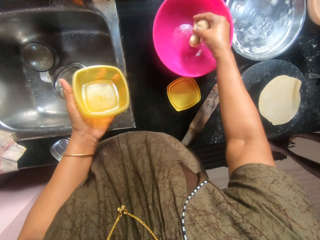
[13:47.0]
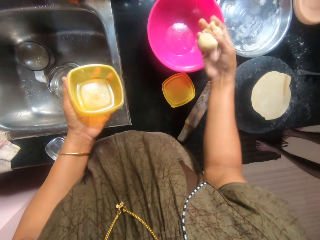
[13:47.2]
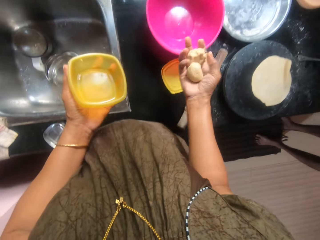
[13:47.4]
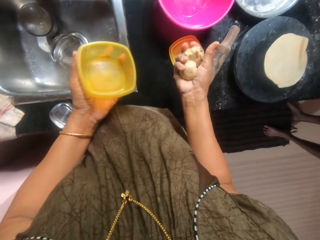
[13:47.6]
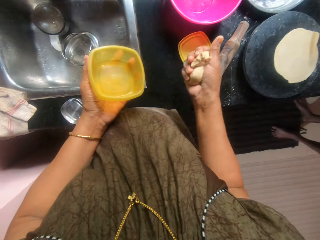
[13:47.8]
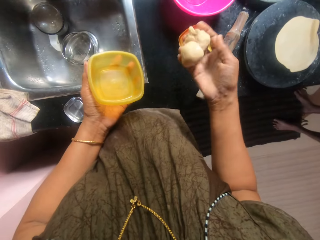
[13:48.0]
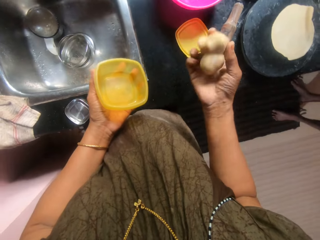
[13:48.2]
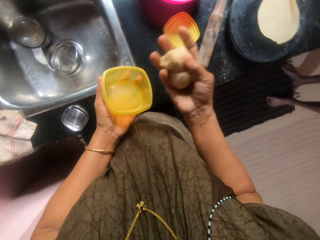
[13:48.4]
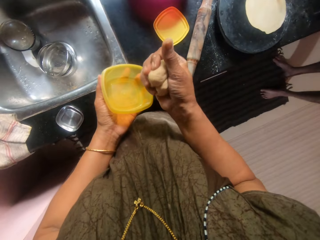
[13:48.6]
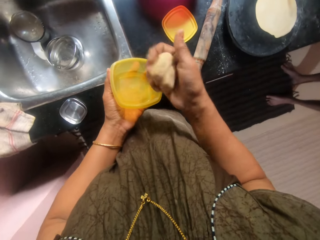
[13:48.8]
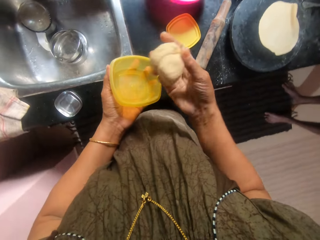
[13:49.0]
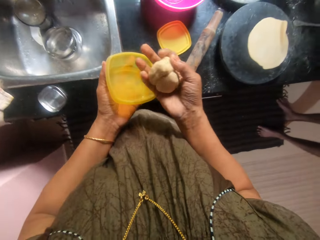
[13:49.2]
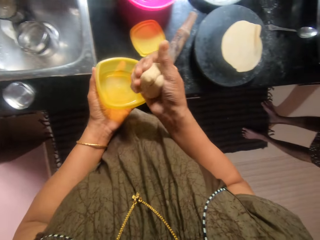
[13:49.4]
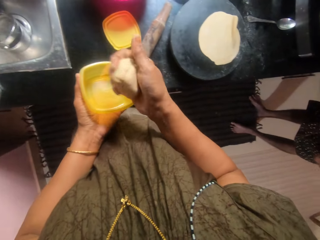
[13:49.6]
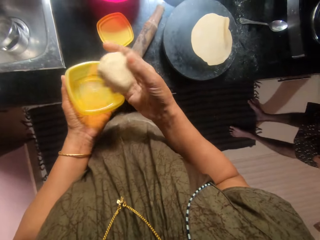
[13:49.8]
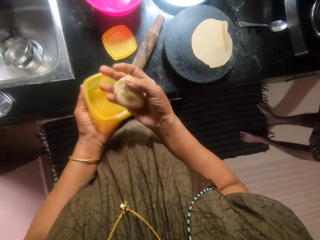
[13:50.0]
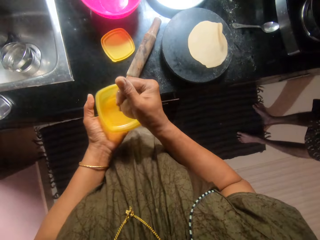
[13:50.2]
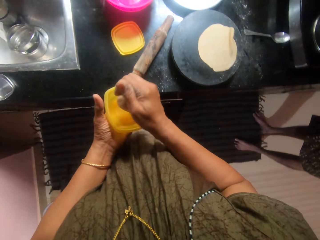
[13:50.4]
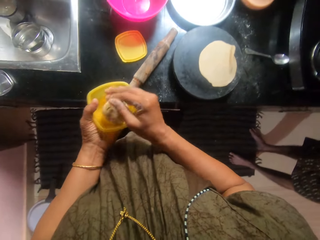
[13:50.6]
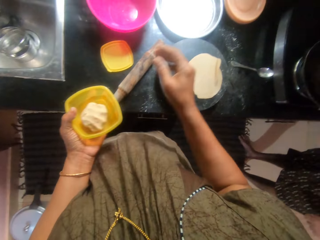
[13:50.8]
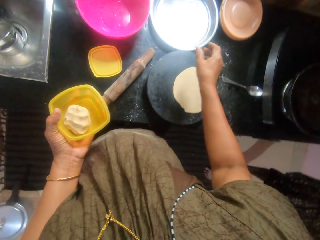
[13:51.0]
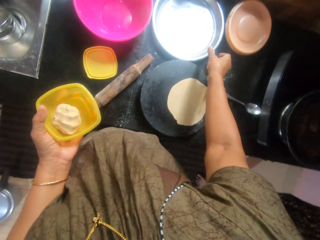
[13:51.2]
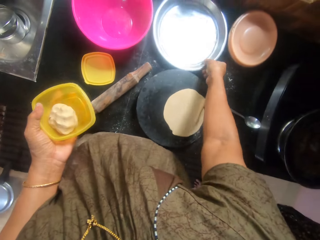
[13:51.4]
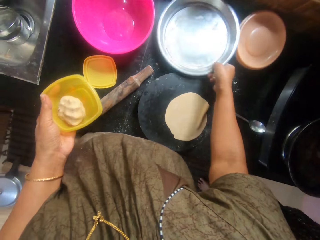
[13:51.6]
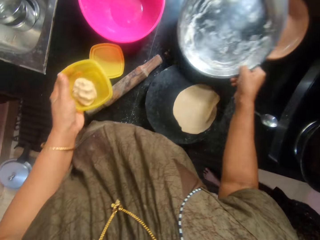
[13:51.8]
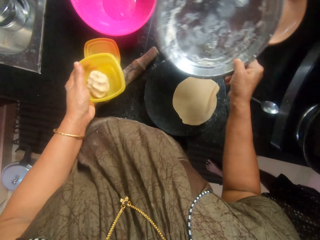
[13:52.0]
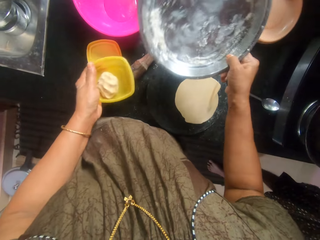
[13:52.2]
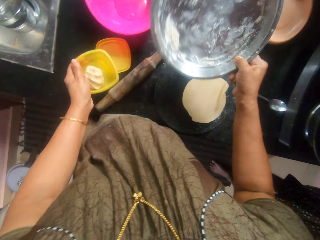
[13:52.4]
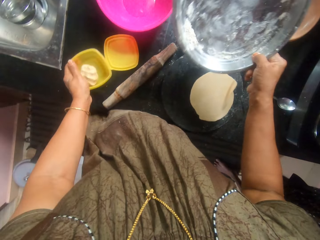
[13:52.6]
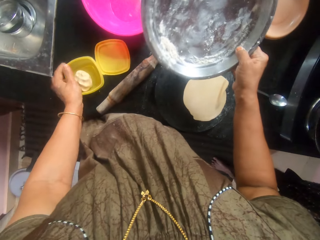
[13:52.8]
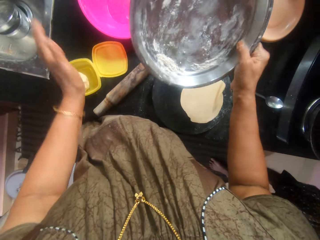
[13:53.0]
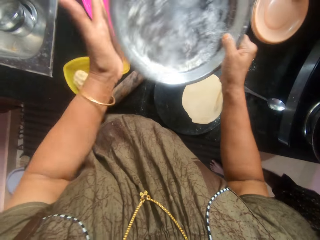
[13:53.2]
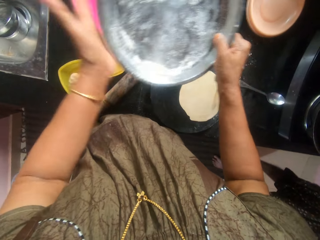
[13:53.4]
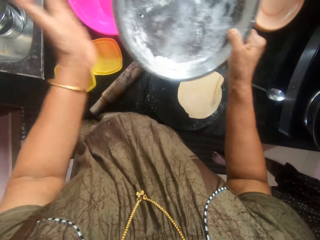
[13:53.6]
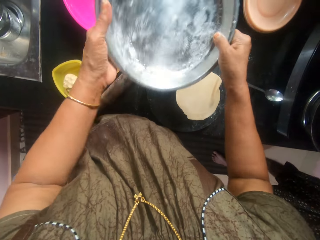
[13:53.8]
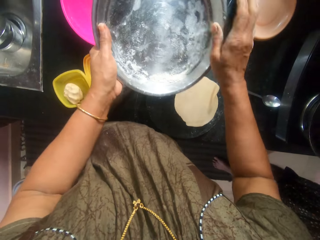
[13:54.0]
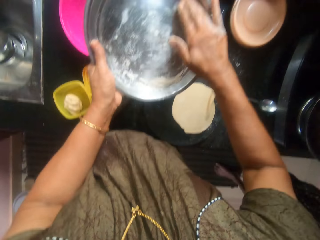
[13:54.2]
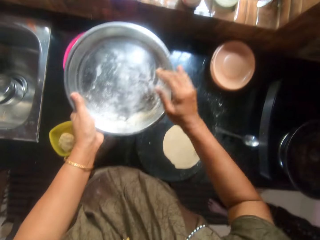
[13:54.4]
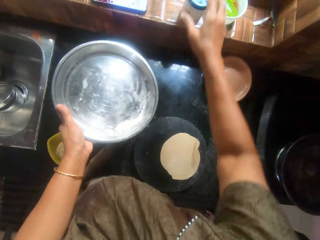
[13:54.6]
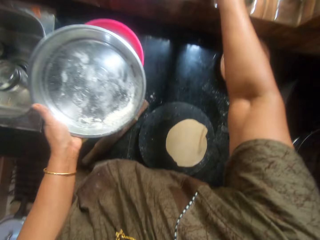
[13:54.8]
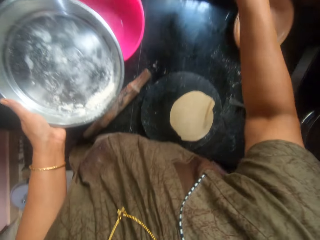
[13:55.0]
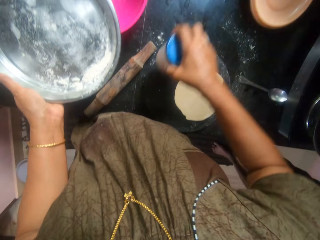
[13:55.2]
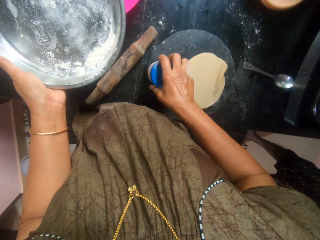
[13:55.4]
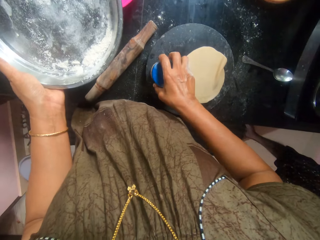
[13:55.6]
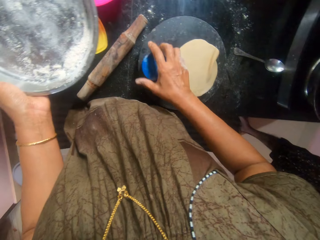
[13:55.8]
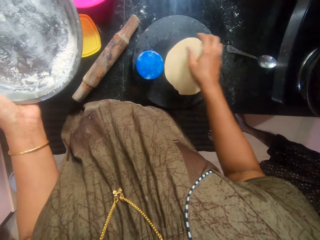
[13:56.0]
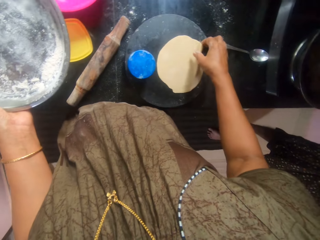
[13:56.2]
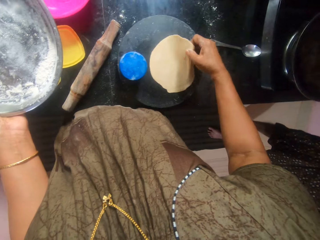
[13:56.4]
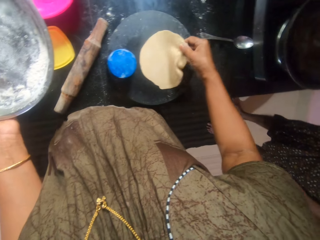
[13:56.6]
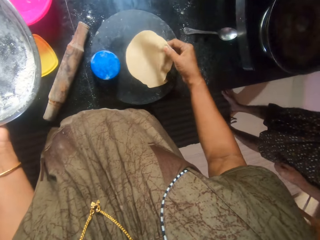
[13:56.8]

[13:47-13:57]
The camera wearer squeezes the doughs together. She drops the dough in the container. She picks up a tray from the countertop. She drops the container on the countertop. She hits the tray with her hand repeatedly. She touches the flour inside the tray. She picks up a container from the edge of the window. She places the container on the pastry board. She picks up a flat dough from the pastry board.

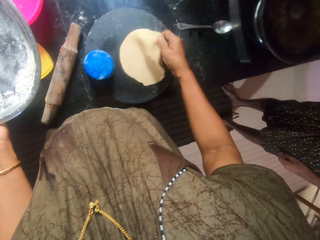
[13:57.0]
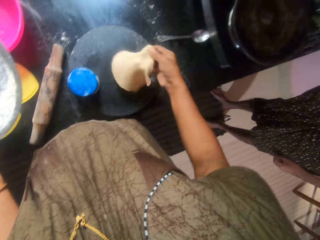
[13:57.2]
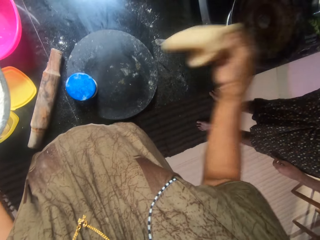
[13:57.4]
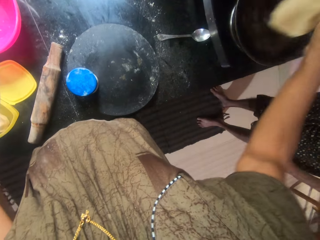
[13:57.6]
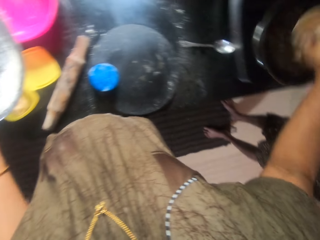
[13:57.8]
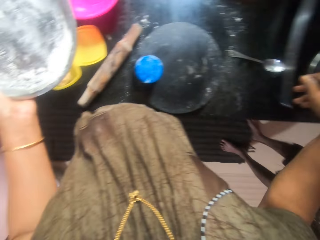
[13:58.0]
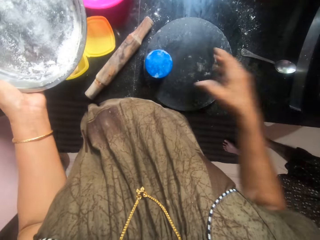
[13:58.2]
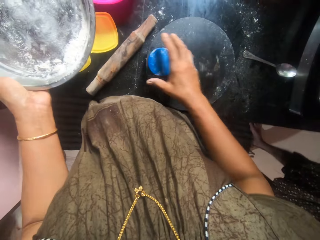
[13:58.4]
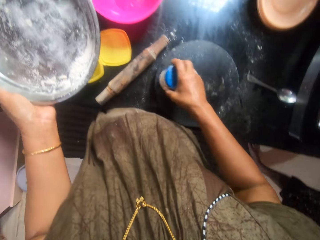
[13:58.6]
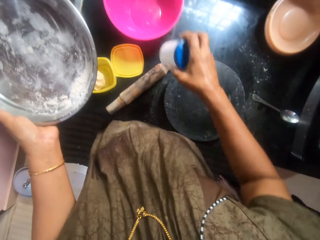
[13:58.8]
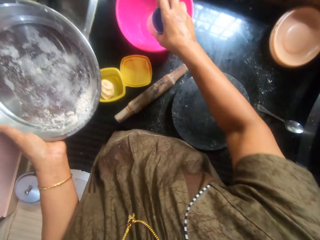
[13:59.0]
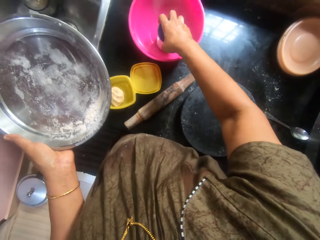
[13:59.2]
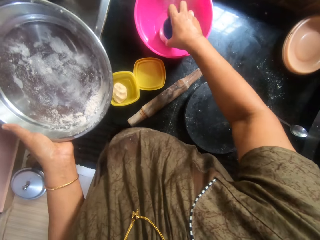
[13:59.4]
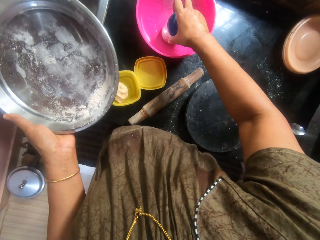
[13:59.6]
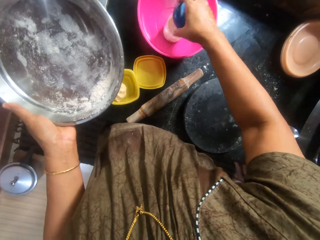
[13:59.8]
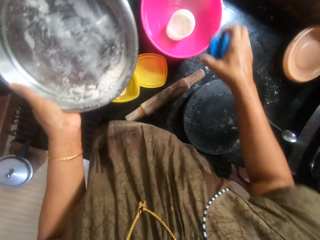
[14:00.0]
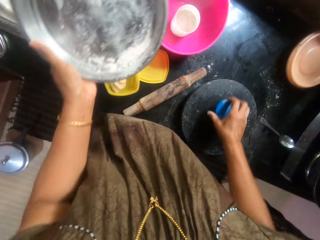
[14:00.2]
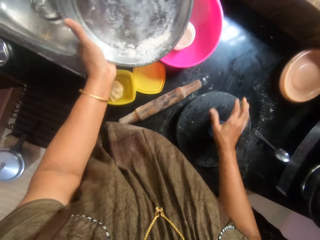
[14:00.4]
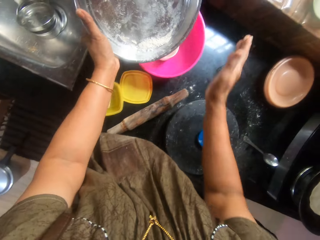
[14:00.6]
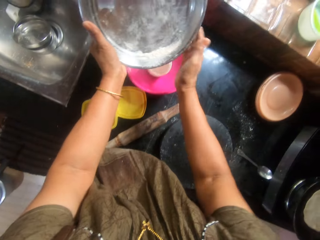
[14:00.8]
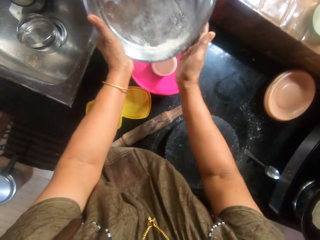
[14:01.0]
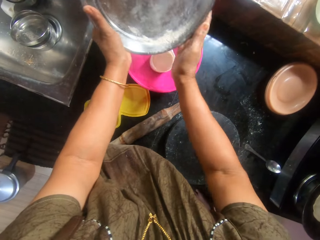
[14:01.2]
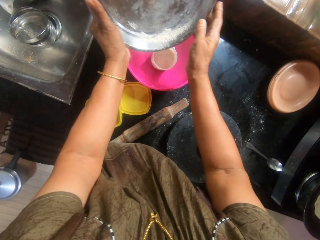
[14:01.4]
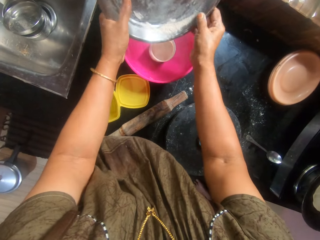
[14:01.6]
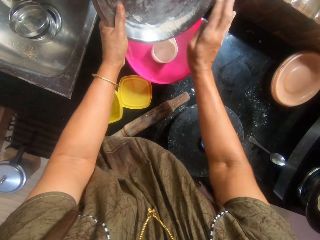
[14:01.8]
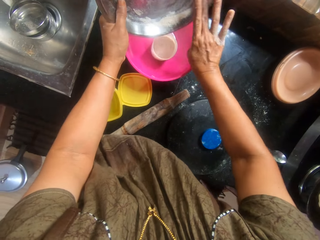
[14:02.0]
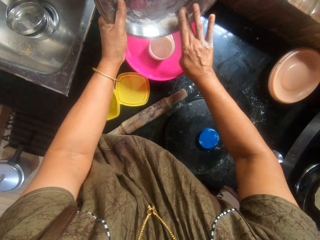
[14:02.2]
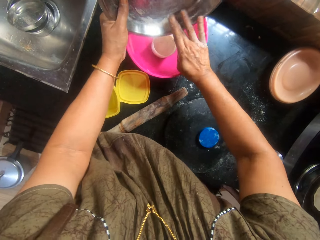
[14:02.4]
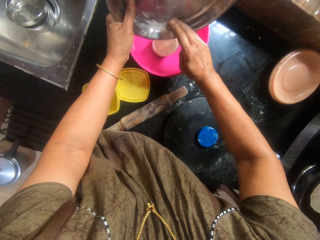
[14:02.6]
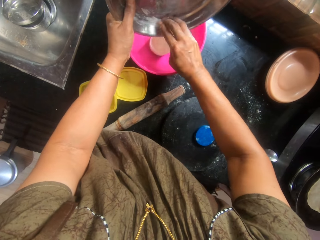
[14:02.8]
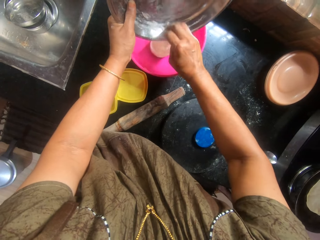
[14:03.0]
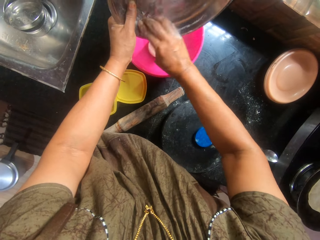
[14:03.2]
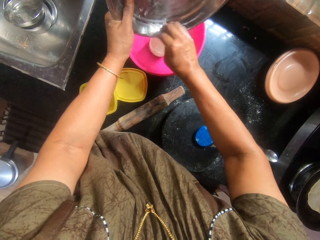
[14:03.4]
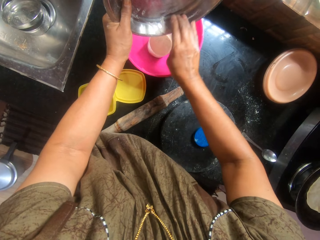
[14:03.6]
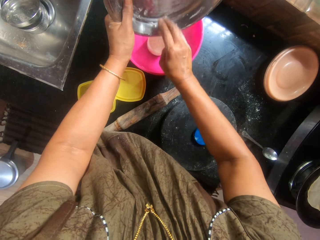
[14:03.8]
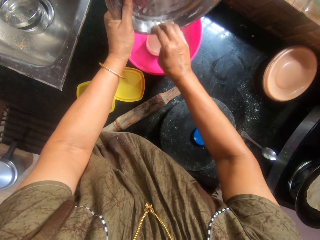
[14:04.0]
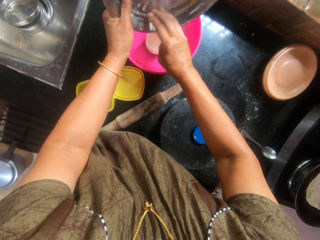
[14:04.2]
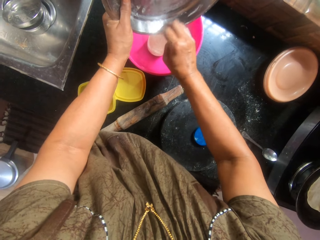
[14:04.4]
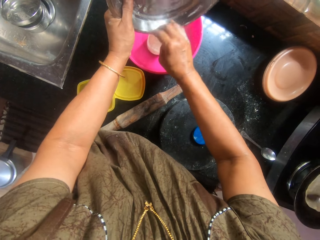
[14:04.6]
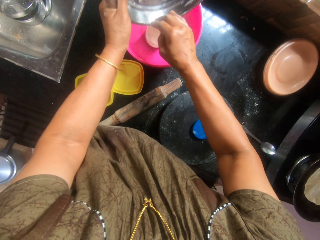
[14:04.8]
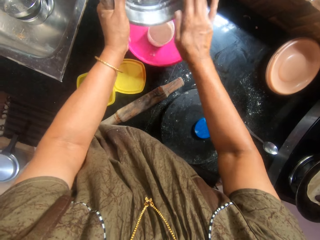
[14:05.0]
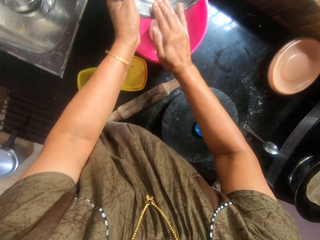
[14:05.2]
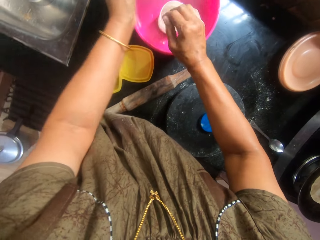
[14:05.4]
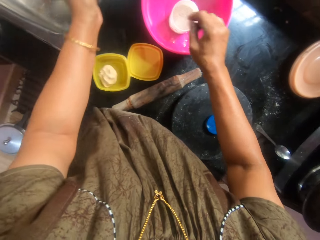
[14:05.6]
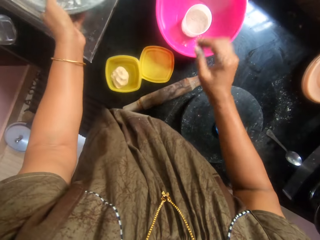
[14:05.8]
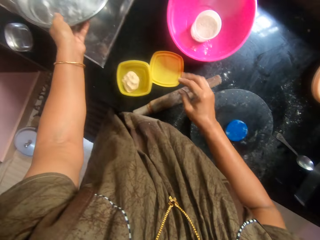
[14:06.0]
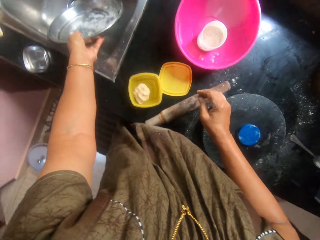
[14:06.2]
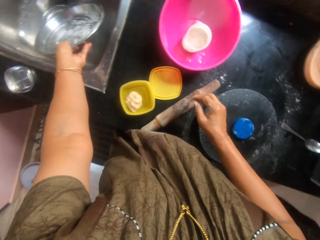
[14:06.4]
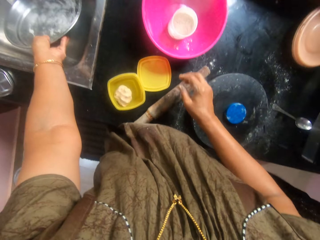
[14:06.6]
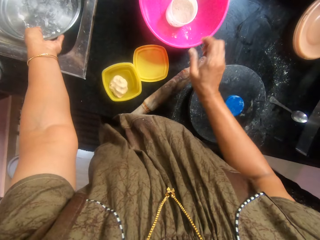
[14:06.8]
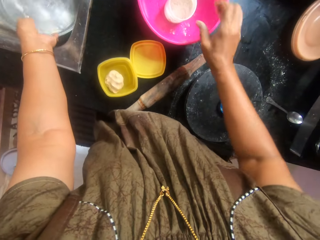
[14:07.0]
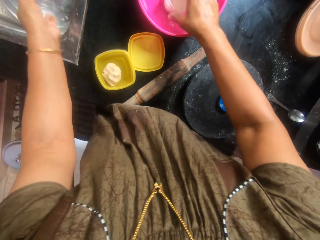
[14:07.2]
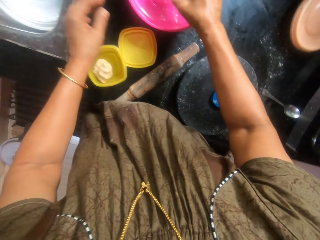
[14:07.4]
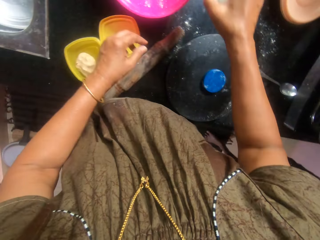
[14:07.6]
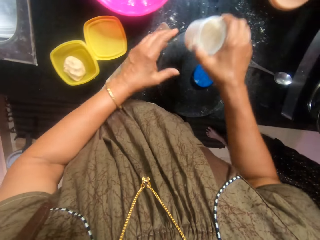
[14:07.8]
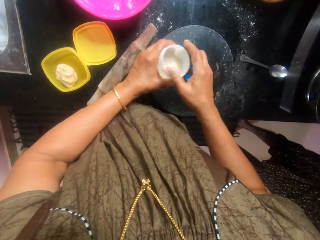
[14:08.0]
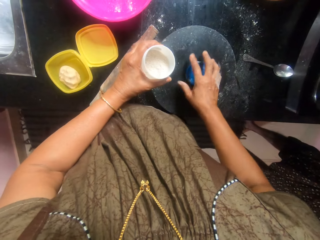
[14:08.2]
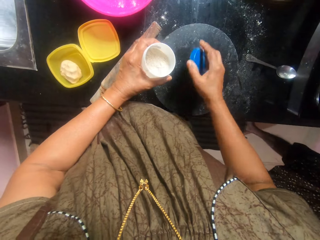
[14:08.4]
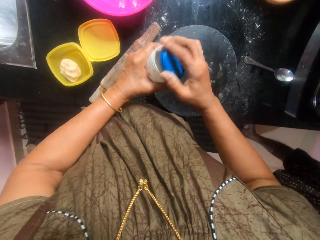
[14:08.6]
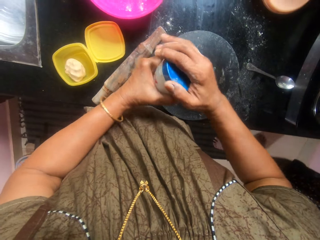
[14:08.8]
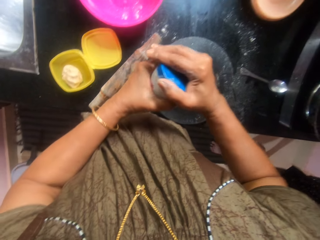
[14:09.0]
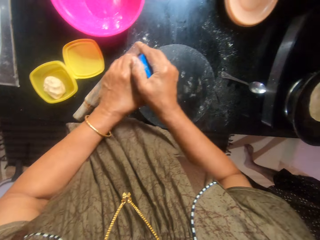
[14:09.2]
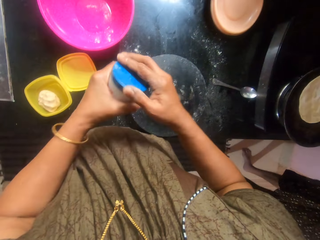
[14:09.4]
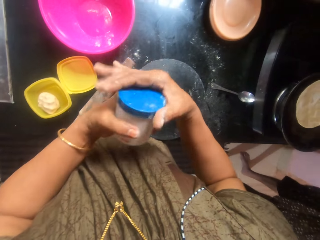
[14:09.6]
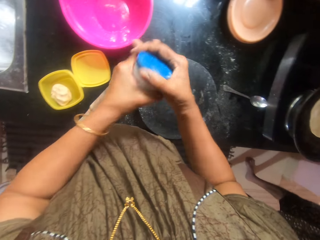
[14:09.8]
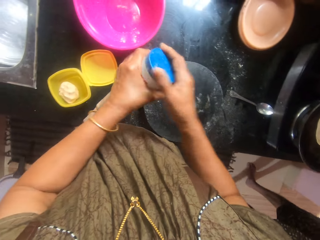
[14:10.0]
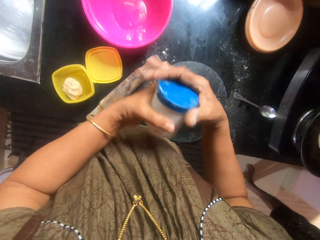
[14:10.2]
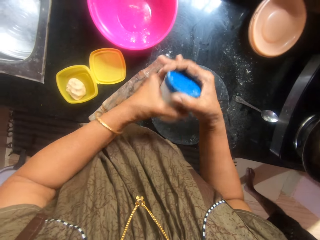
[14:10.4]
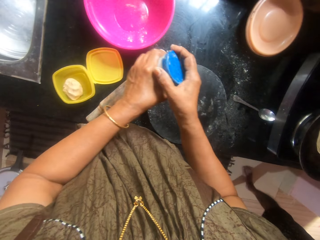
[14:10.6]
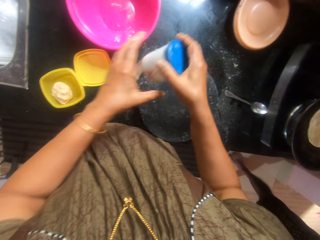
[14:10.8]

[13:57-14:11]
The camera wearer places the dough inside the pan. She picks up the container from the pastry board. She places the container inside the pink bowl. She removes the container lid. She drops the lid on the pastry board. She scoops wheat flour from the tray inside the container in the pink bowl. She hits the tray with her hand repeatedly. She drops the tray inside the sink. She picks up the container from the pink bowl. She passes the container to her left hand. She picks up the container lid from the pastry board. She covers the container with its lid.
